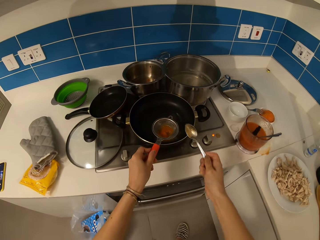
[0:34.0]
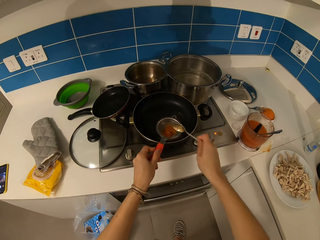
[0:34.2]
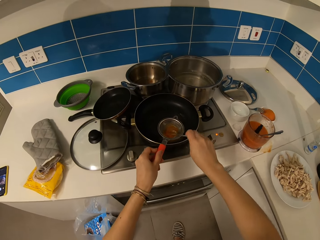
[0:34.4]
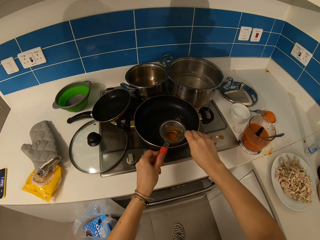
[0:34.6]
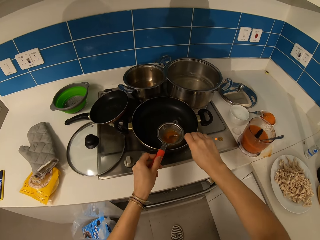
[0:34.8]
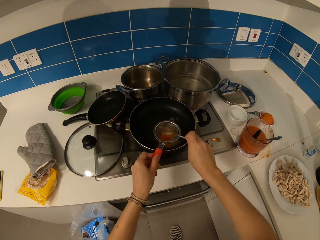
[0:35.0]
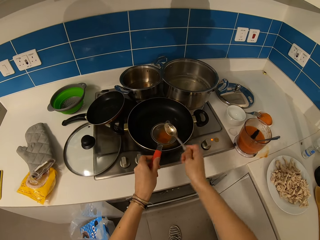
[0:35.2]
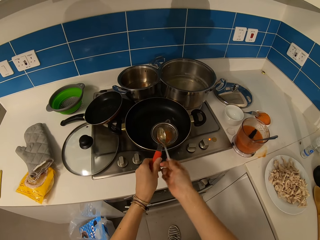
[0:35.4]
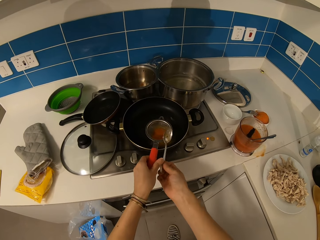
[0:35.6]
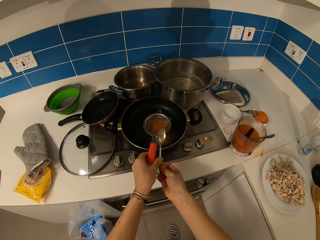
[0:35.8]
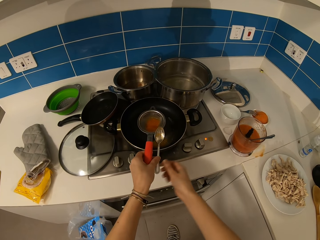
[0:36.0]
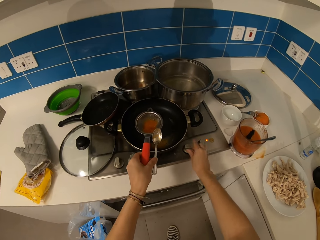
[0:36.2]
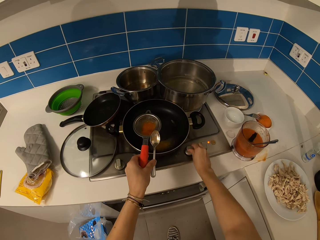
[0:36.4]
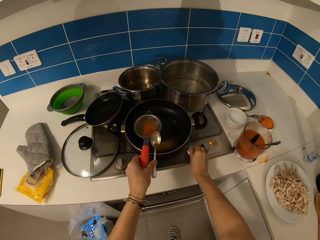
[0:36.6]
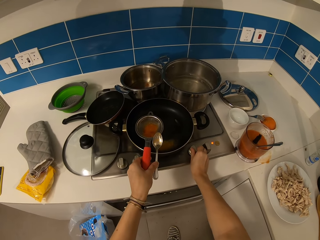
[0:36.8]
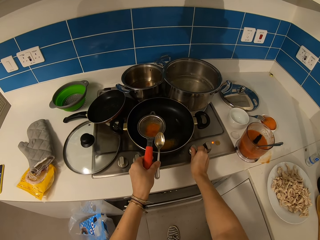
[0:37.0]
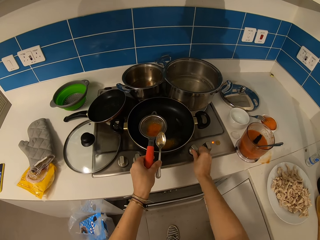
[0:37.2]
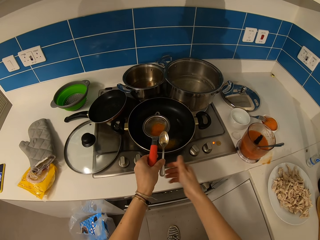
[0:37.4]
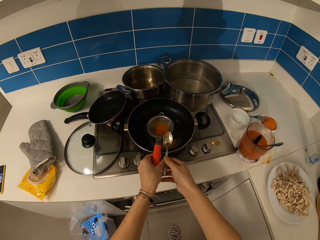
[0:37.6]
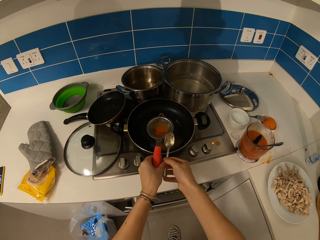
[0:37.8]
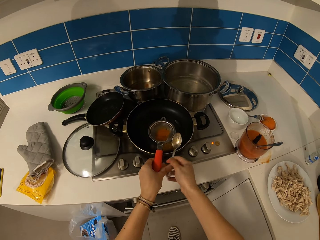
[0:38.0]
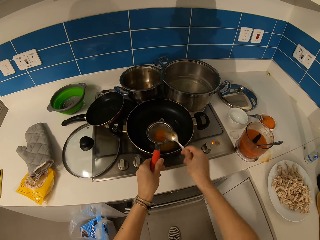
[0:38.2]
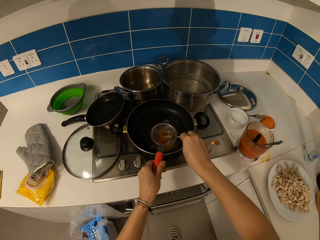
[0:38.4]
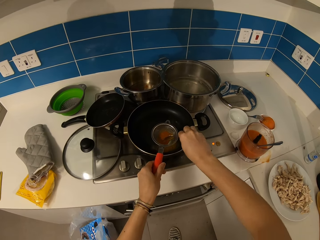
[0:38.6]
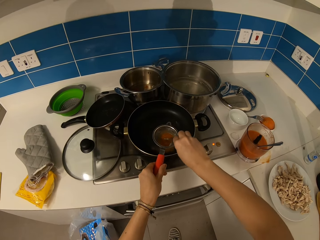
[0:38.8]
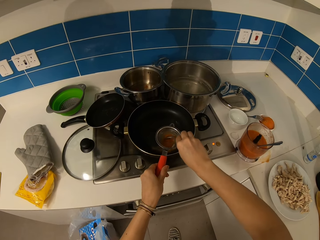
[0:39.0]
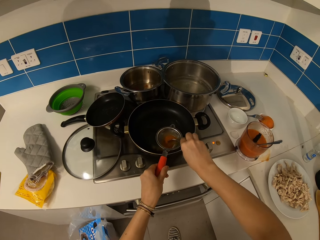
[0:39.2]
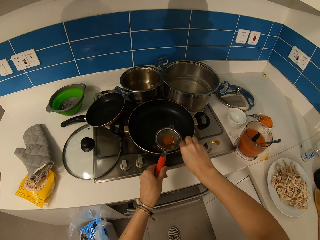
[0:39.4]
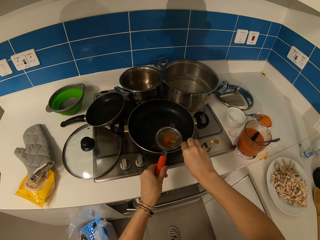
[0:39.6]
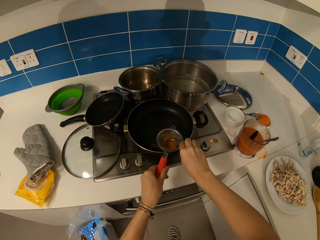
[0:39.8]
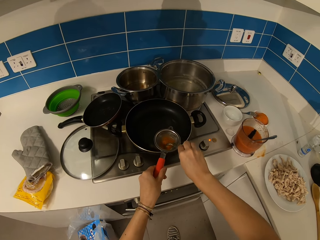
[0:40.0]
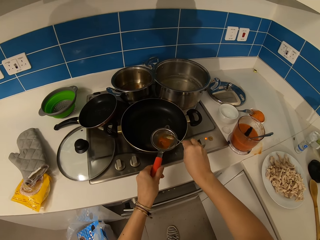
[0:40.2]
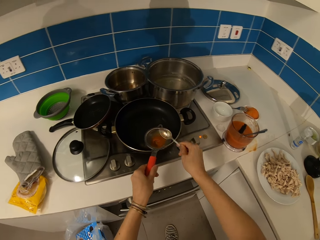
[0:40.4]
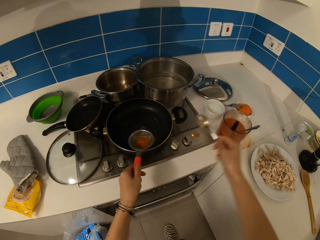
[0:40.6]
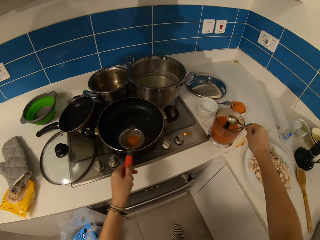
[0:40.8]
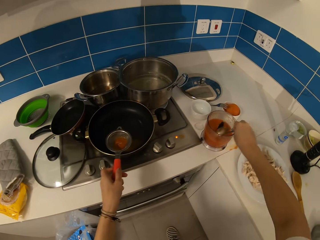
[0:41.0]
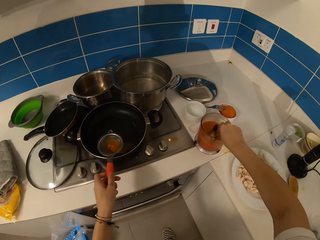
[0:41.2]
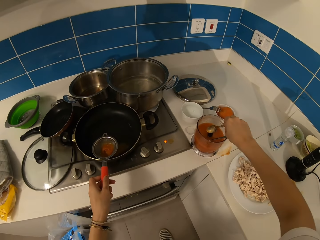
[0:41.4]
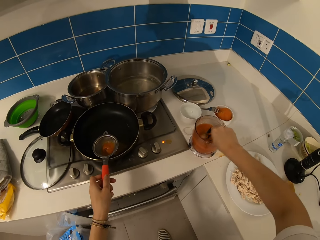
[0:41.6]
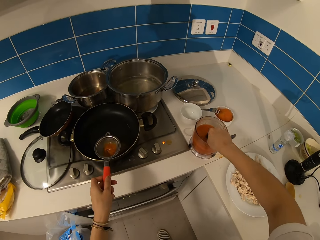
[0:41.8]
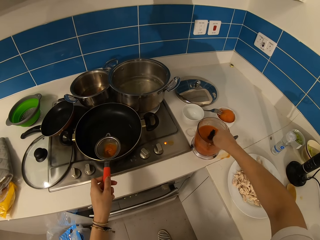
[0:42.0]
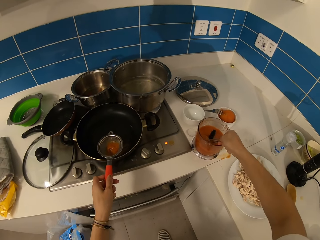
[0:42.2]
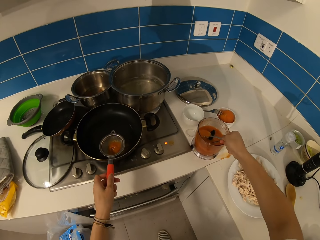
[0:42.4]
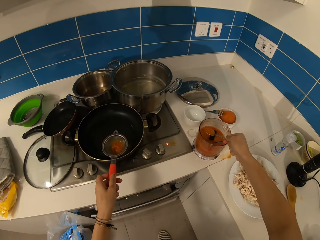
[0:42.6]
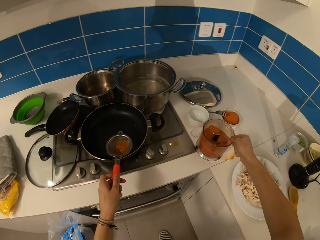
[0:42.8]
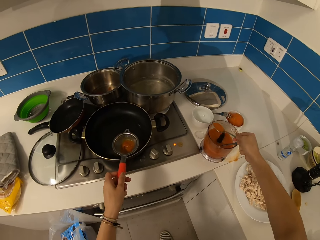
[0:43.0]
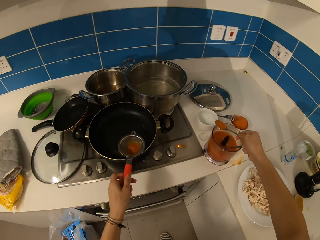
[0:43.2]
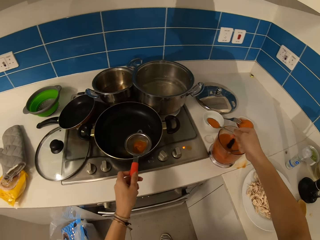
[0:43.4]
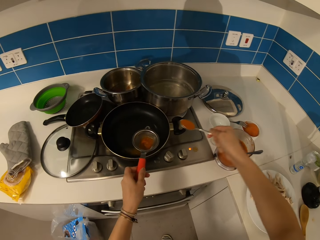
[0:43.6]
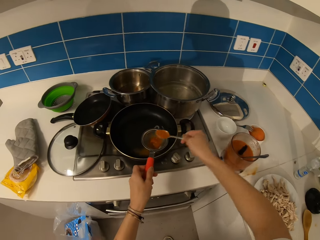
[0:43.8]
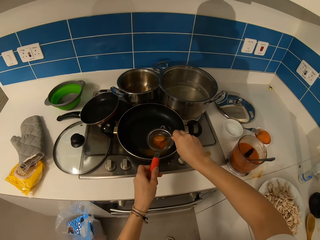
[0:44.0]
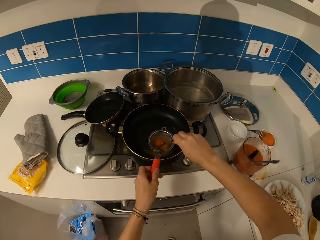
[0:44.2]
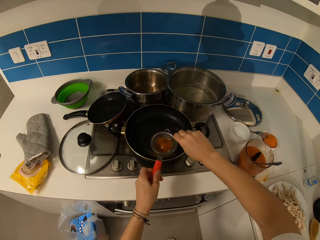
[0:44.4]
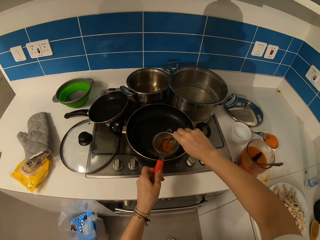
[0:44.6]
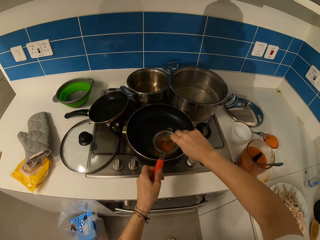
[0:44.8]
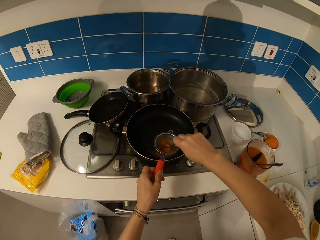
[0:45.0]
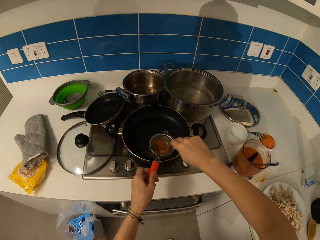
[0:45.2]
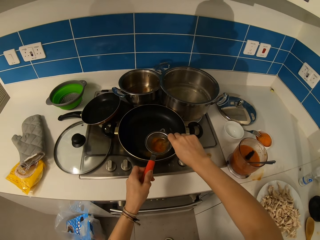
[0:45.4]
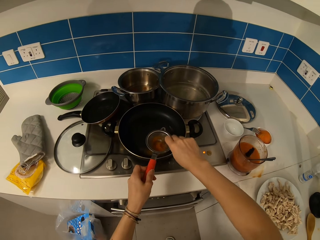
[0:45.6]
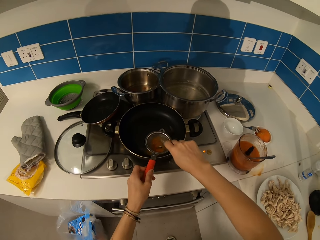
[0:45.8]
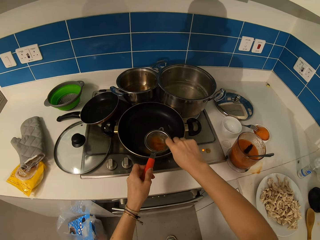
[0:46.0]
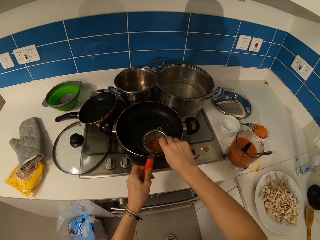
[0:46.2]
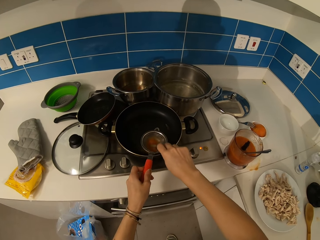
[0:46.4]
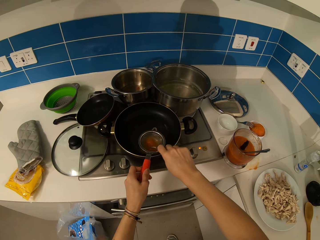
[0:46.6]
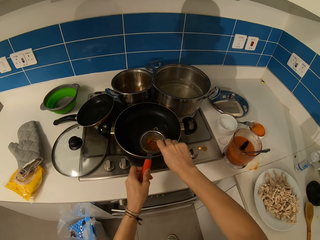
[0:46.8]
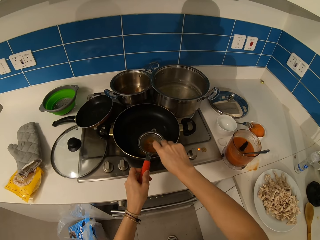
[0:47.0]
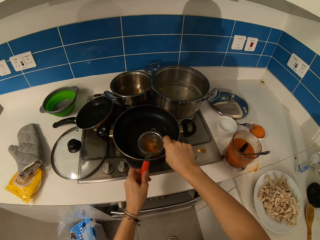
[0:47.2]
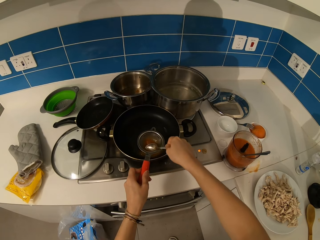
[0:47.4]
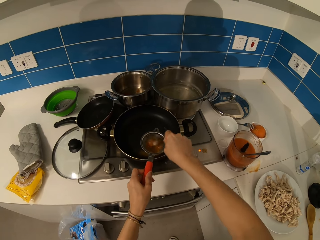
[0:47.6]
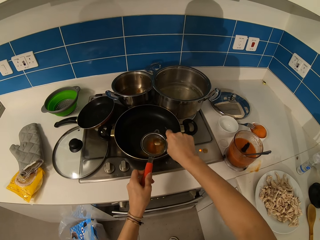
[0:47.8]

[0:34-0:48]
The camera wearer adjusts the gas cooker. They sieve the tomato paste. They put the tomato paste in the sieve. They sieve the tomato paste.

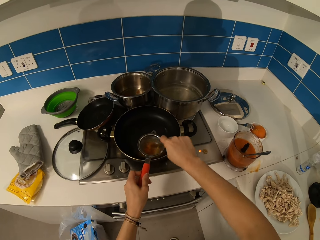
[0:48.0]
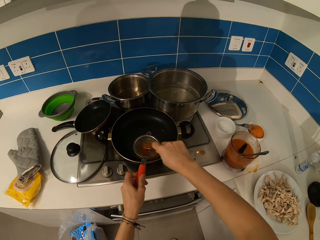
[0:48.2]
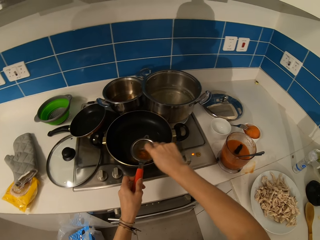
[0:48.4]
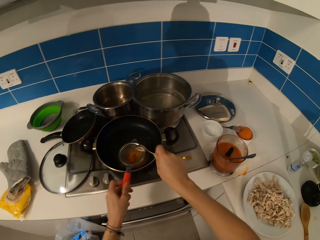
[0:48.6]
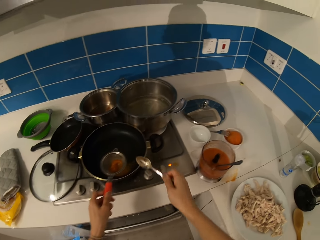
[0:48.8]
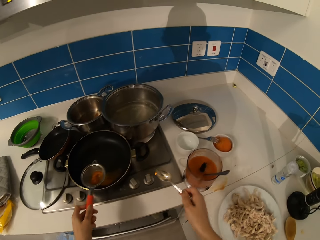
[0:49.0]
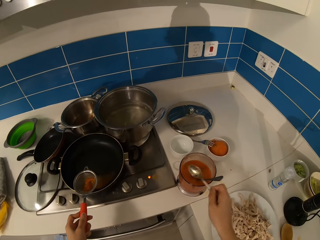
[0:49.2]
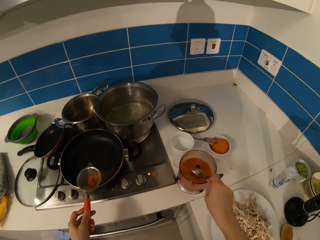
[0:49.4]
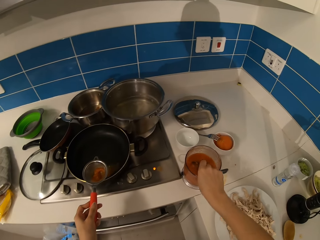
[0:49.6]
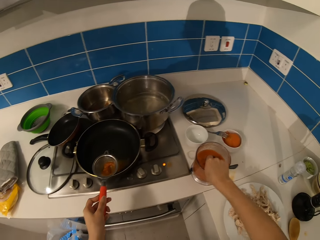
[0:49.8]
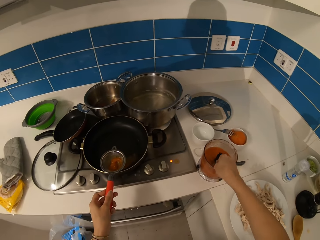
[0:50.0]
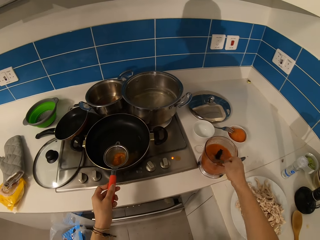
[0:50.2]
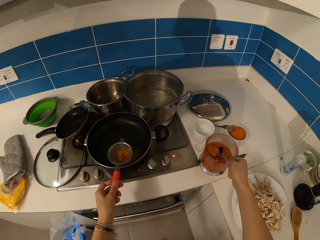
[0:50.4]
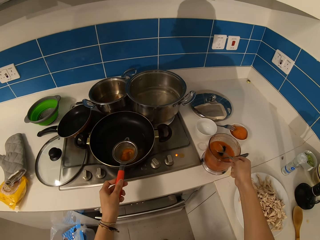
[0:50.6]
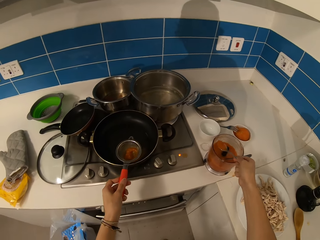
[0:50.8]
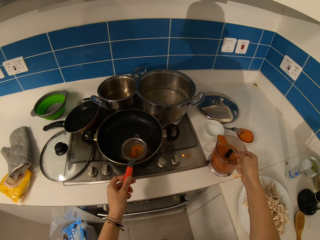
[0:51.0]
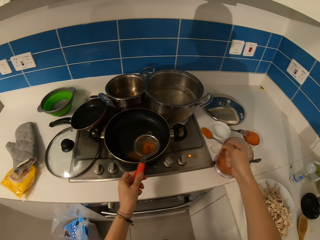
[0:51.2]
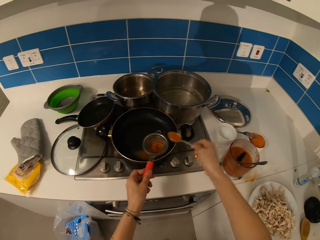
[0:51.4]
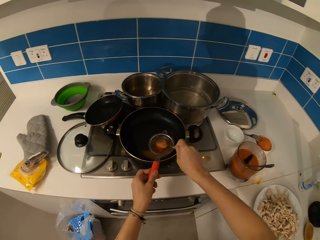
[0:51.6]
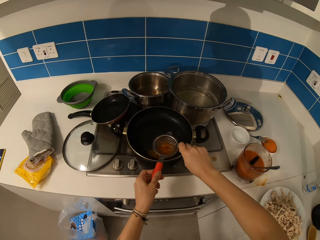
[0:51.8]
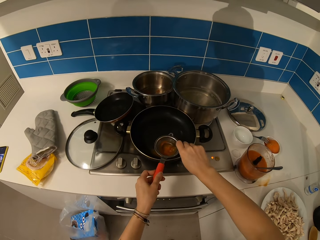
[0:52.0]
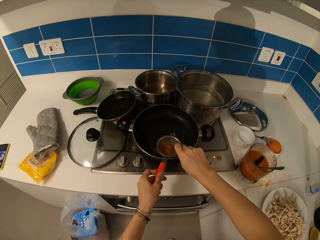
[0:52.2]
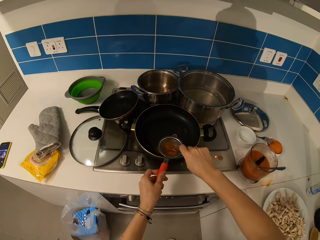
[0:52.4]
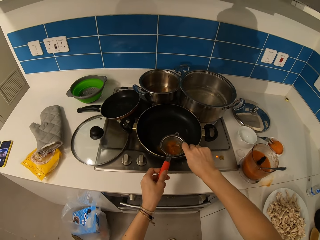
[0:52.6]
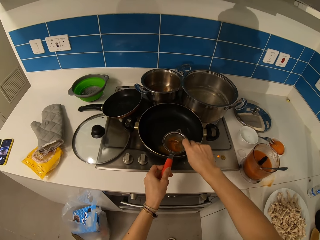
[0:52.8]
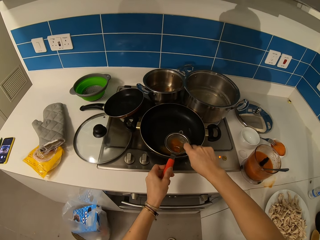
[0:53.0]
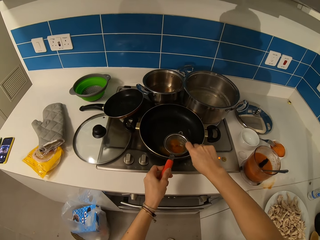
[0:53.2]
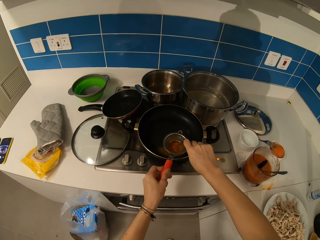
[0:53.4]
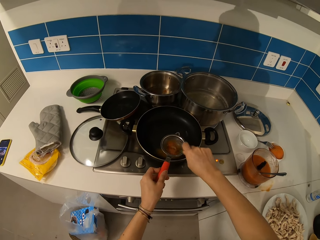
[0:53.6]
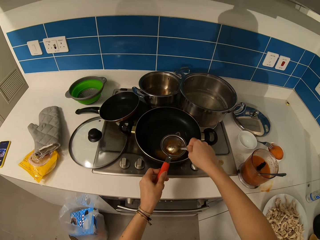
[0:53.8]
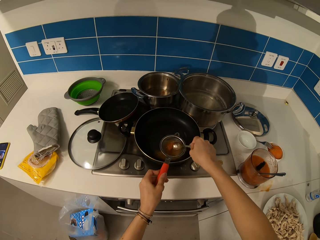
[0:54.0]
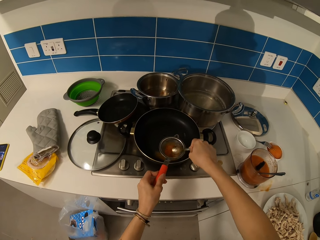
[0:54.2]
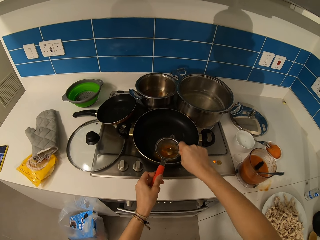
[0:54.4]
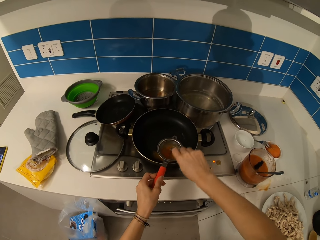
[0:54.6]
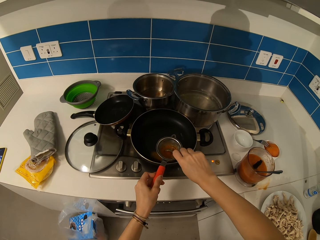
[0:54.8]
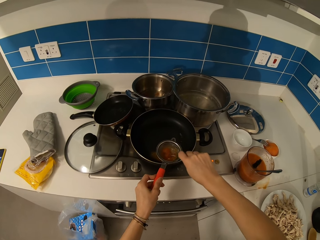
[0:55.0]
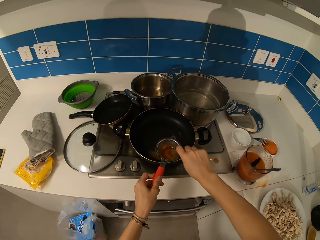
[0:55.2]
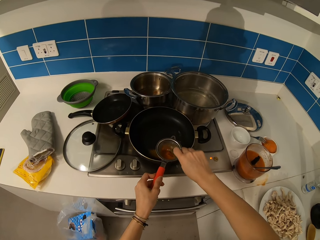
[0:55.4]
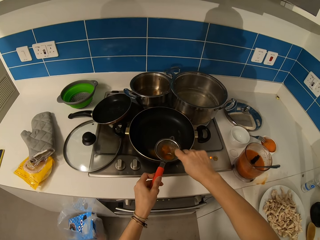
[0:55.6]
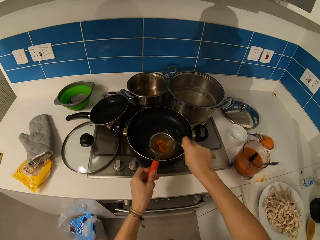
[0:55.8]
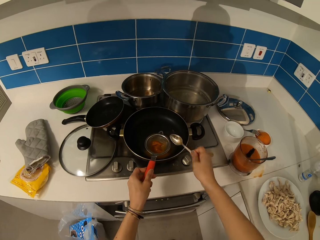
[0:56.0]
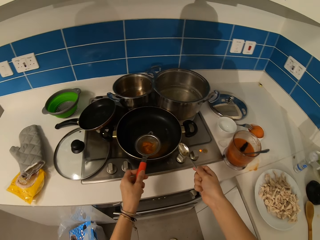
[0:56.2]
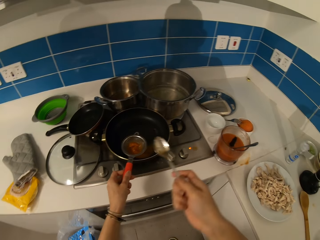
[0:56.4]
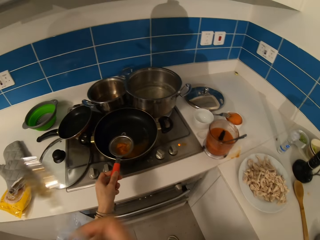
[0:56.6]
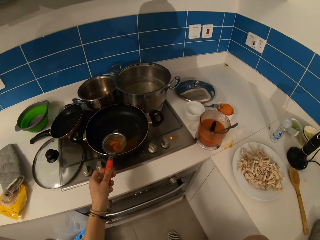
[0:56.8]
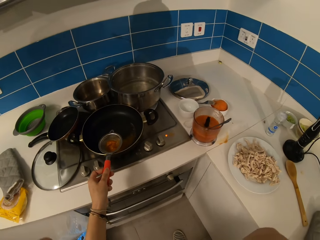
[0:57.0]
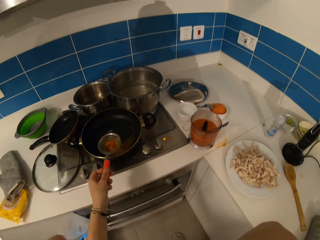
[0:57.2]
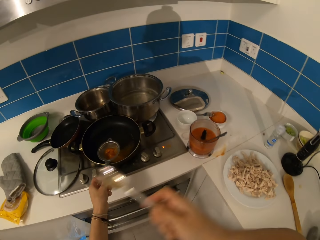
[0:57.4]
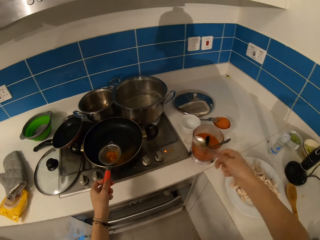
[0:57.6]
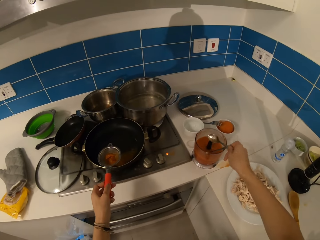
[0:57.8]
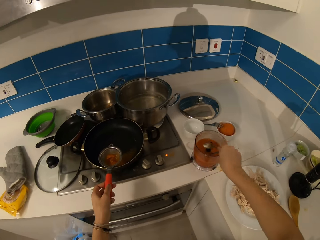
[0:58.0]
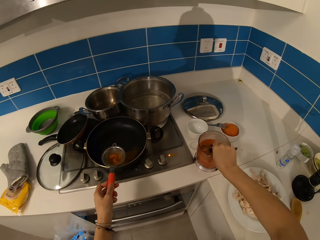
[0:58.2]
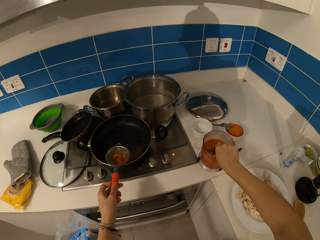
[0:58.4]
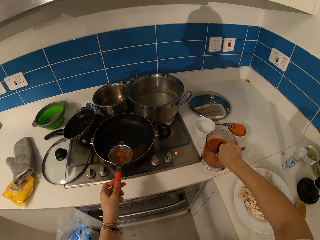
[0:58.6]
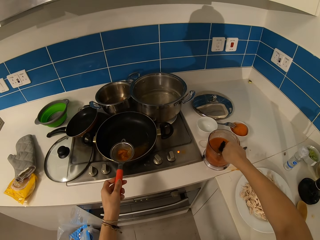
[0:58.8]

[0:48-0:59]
The camera wearer puts the tomato paste in a sieve. They sieve the tomato paste. They taste the tomato paste. They put the tomato paste in the sieve.
